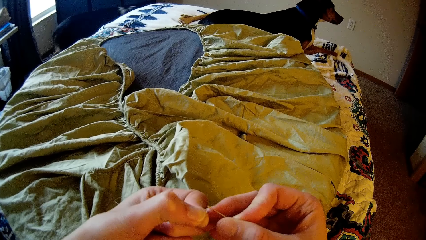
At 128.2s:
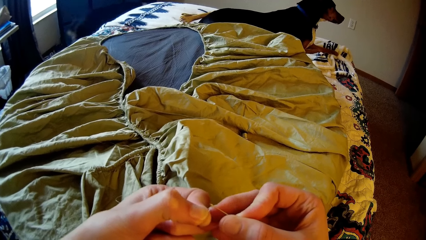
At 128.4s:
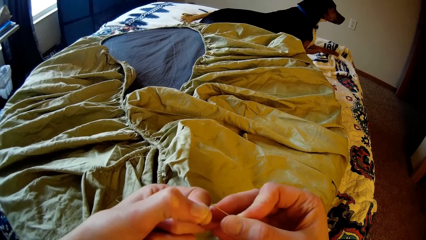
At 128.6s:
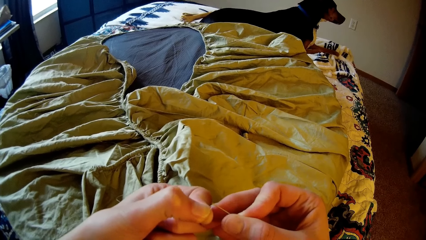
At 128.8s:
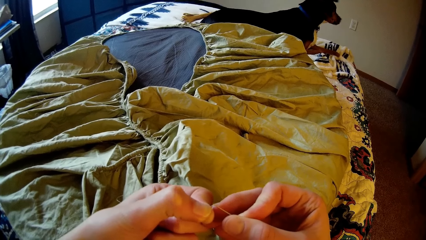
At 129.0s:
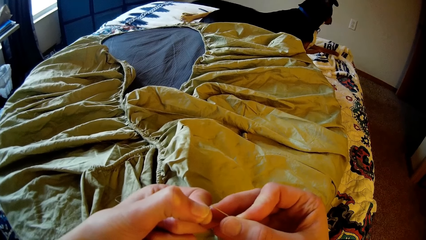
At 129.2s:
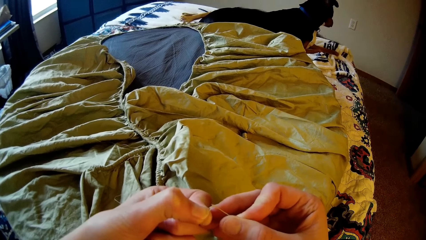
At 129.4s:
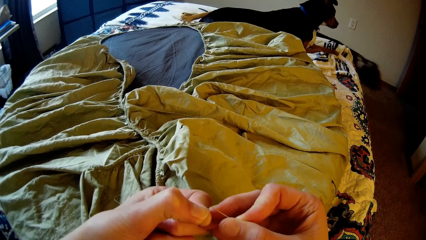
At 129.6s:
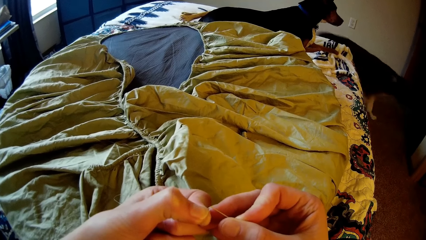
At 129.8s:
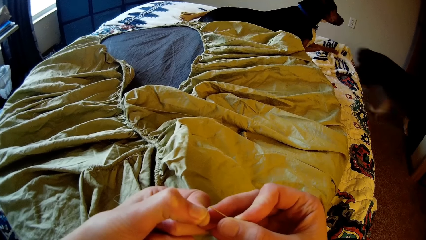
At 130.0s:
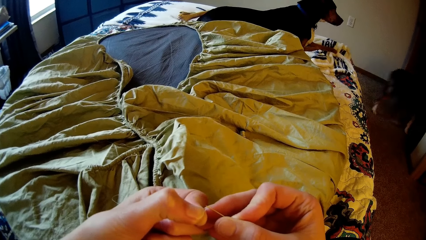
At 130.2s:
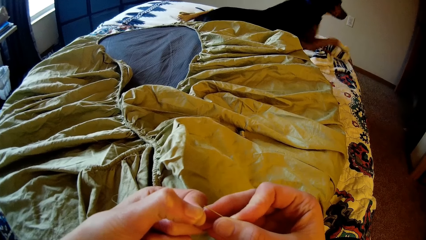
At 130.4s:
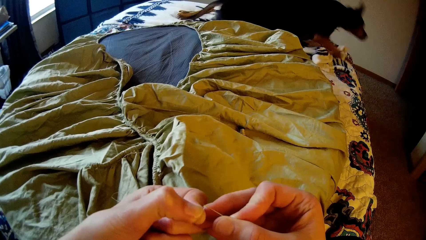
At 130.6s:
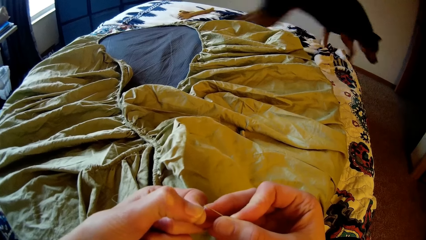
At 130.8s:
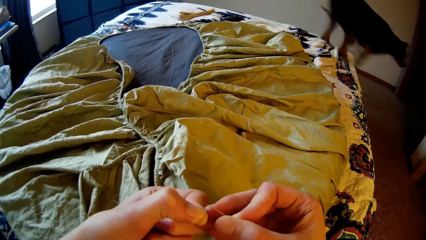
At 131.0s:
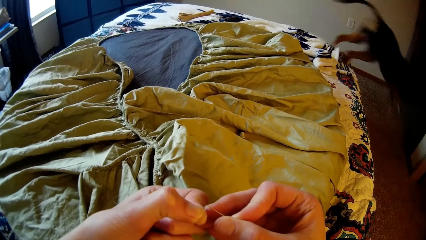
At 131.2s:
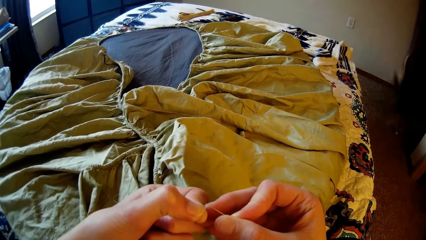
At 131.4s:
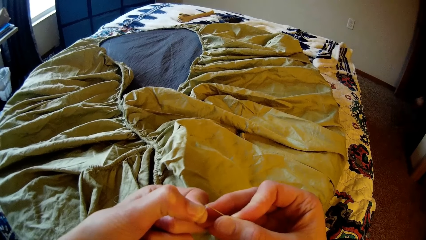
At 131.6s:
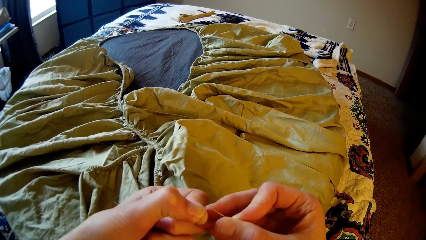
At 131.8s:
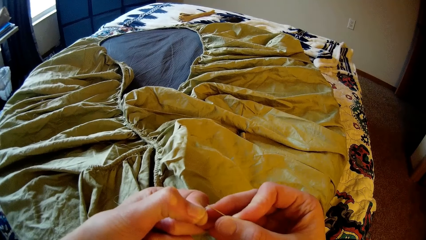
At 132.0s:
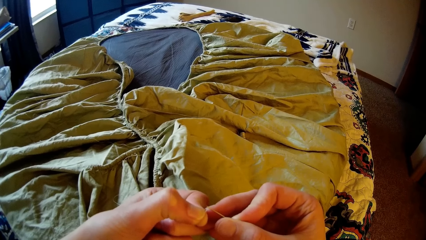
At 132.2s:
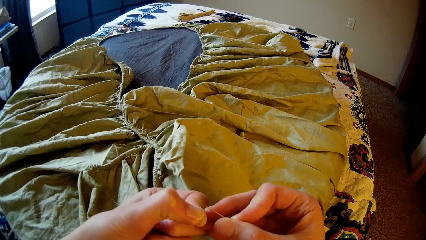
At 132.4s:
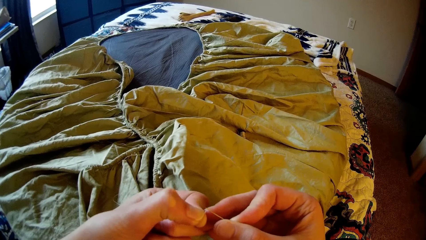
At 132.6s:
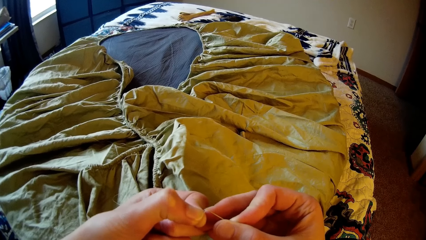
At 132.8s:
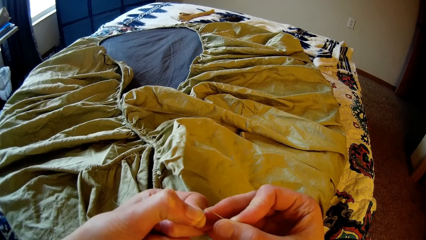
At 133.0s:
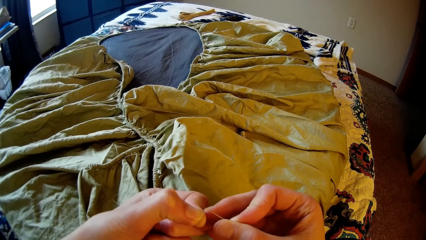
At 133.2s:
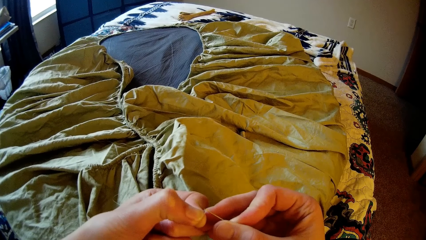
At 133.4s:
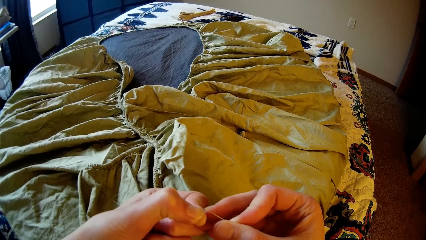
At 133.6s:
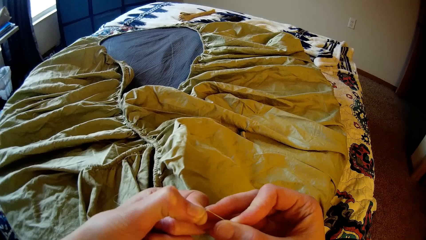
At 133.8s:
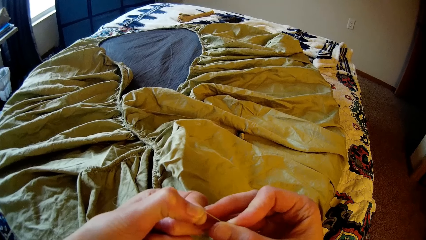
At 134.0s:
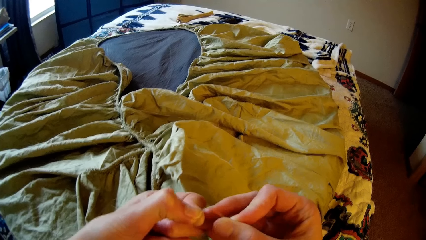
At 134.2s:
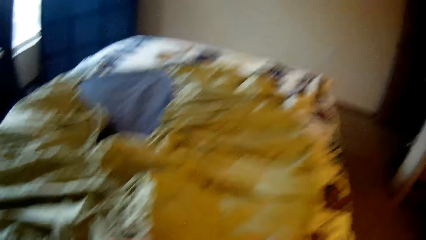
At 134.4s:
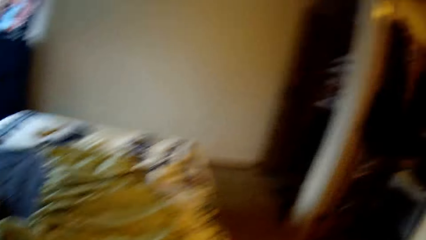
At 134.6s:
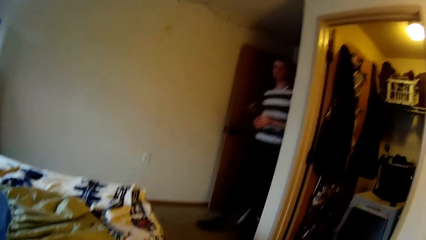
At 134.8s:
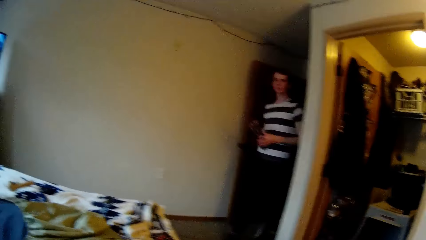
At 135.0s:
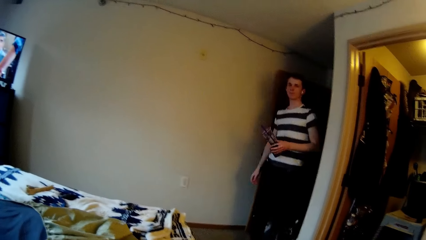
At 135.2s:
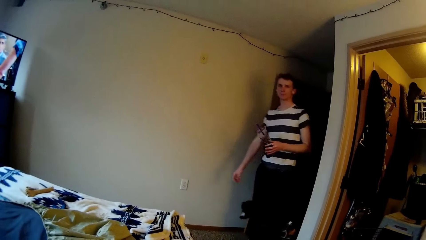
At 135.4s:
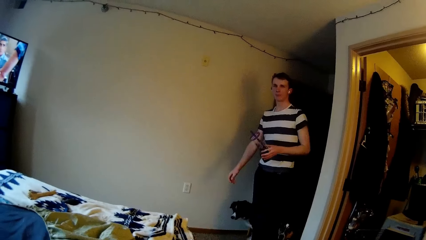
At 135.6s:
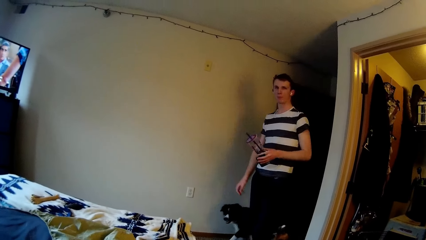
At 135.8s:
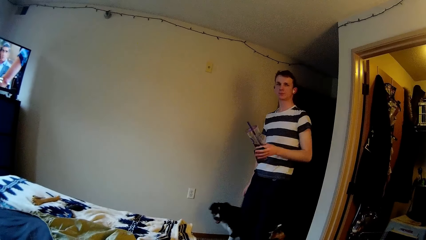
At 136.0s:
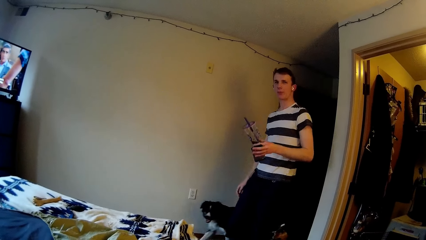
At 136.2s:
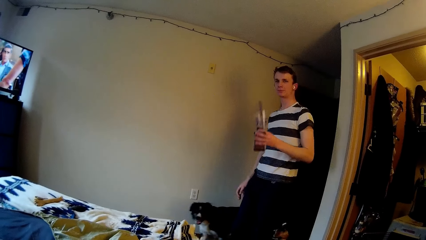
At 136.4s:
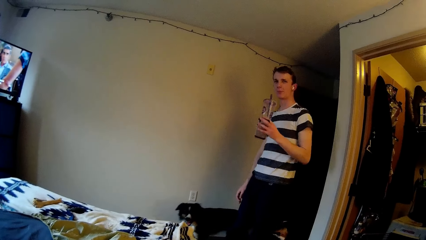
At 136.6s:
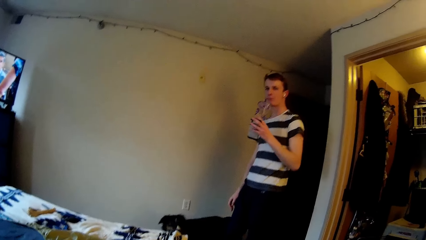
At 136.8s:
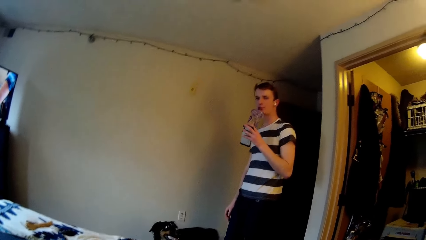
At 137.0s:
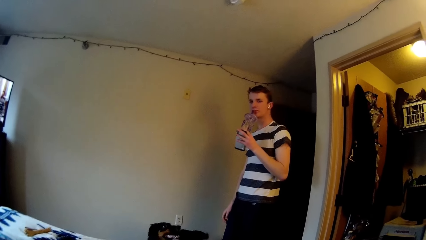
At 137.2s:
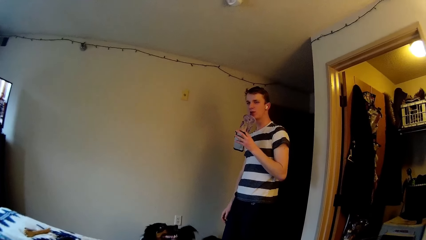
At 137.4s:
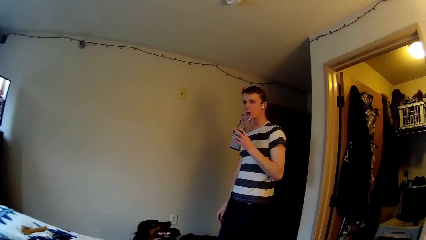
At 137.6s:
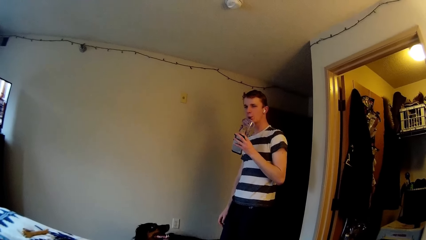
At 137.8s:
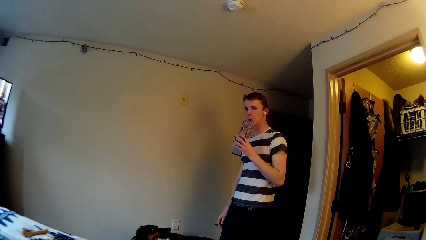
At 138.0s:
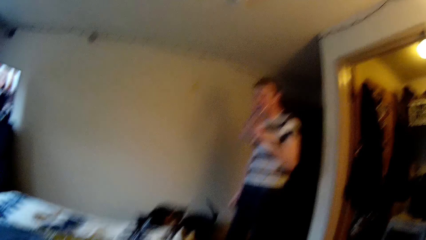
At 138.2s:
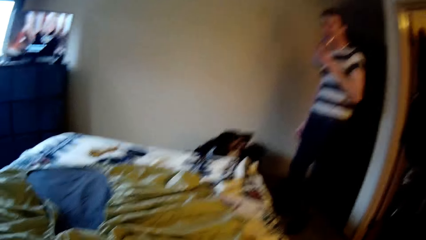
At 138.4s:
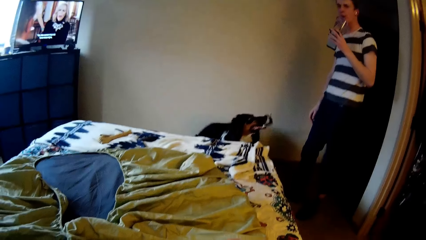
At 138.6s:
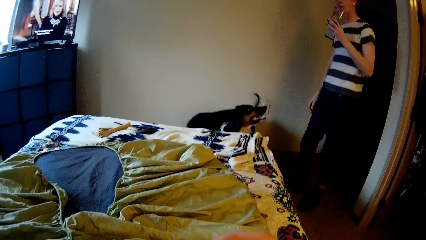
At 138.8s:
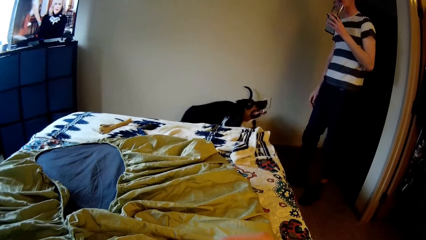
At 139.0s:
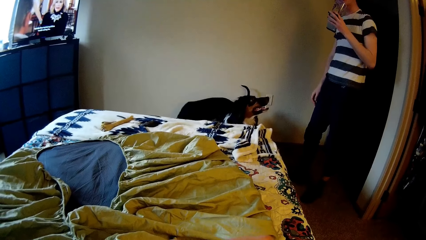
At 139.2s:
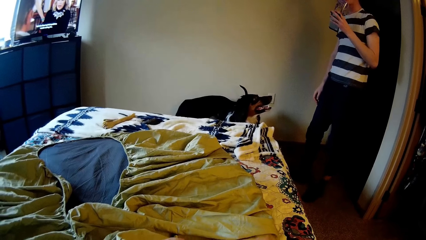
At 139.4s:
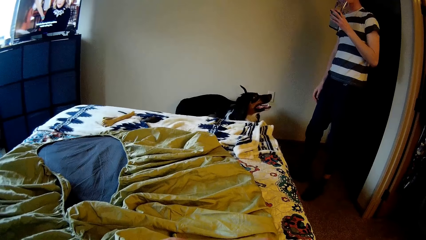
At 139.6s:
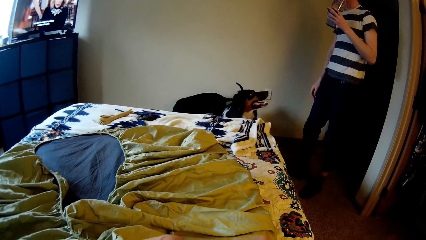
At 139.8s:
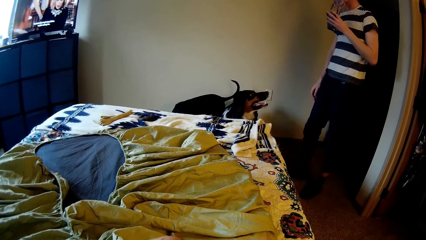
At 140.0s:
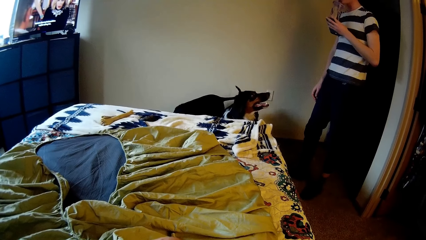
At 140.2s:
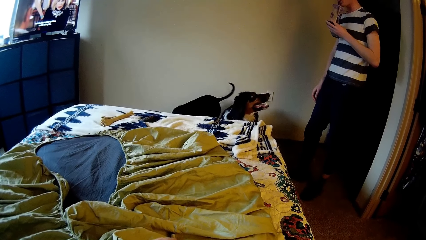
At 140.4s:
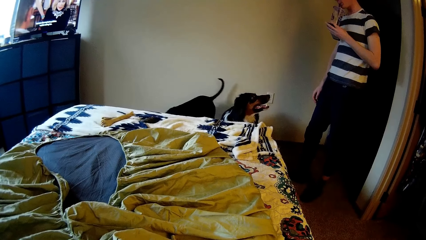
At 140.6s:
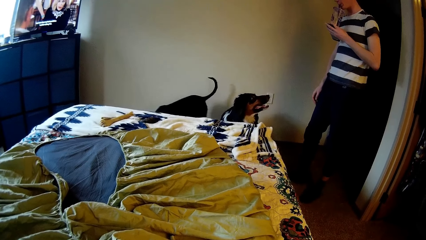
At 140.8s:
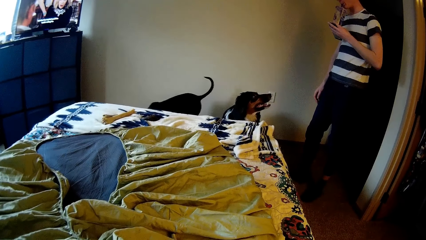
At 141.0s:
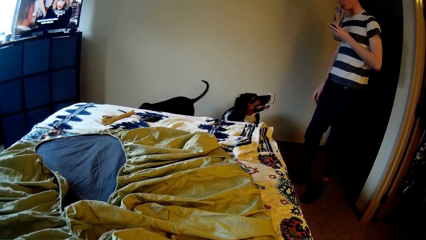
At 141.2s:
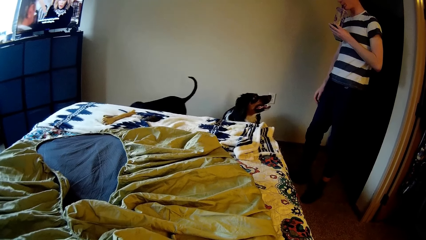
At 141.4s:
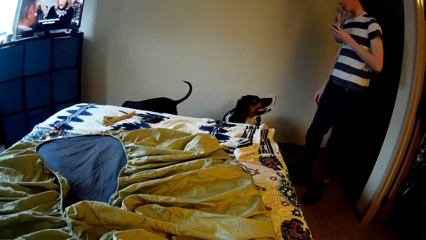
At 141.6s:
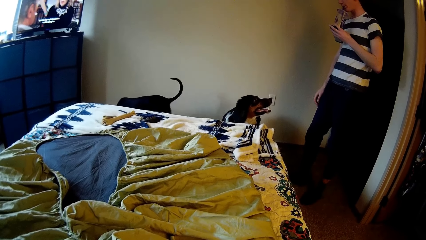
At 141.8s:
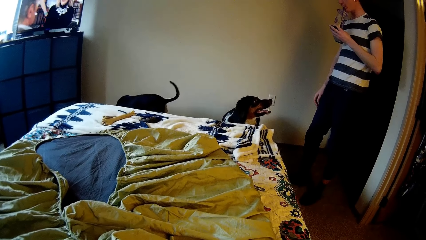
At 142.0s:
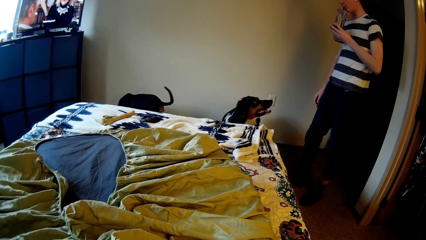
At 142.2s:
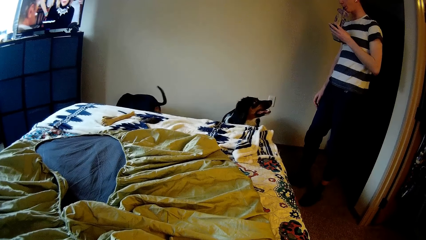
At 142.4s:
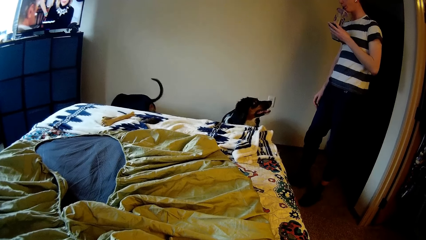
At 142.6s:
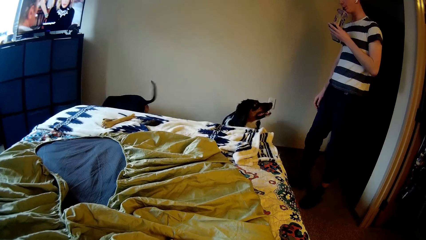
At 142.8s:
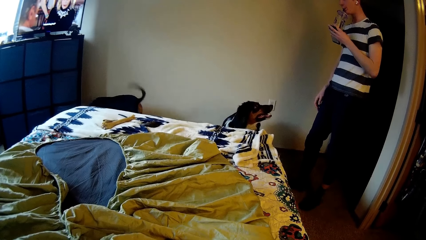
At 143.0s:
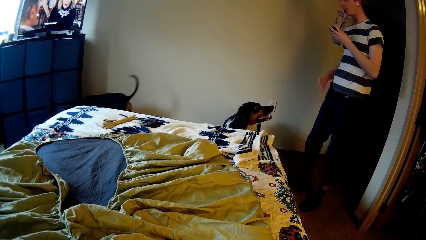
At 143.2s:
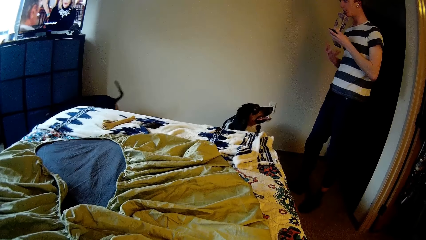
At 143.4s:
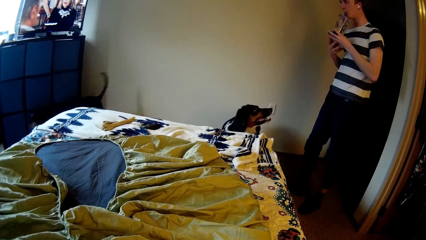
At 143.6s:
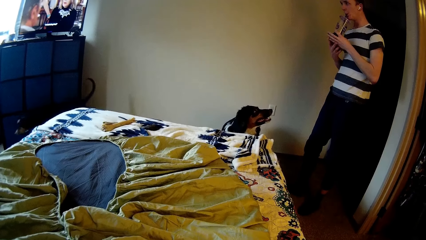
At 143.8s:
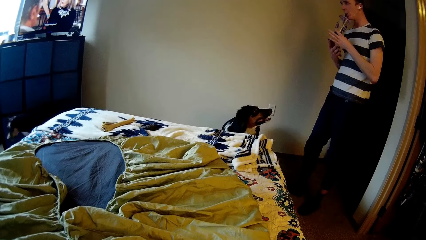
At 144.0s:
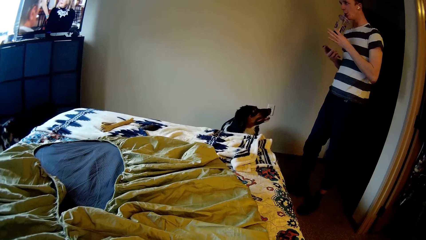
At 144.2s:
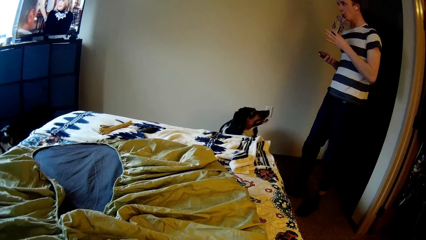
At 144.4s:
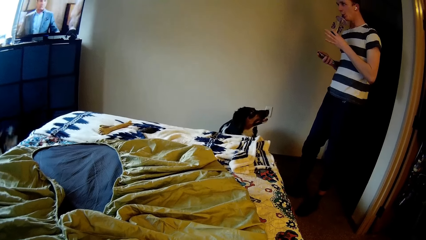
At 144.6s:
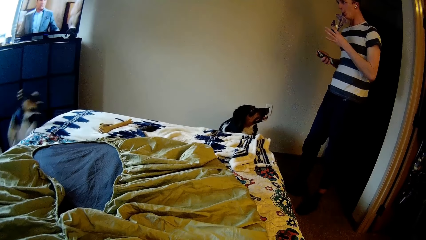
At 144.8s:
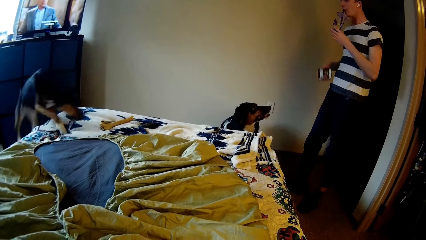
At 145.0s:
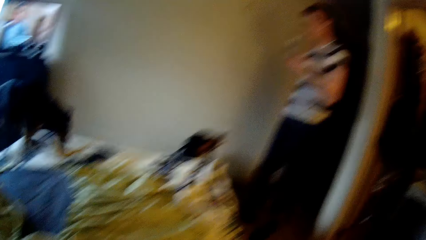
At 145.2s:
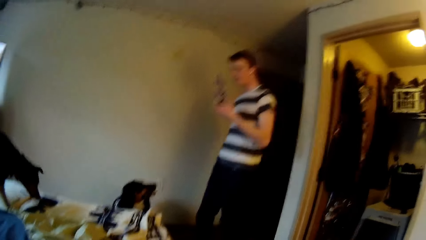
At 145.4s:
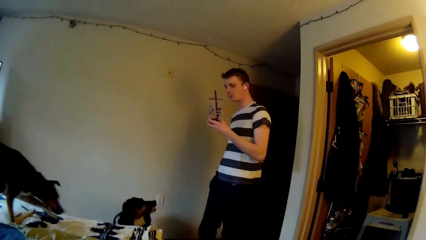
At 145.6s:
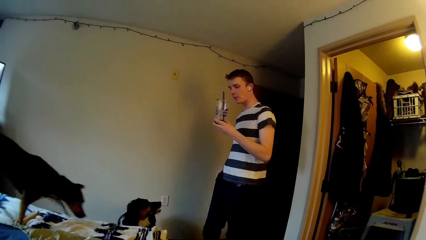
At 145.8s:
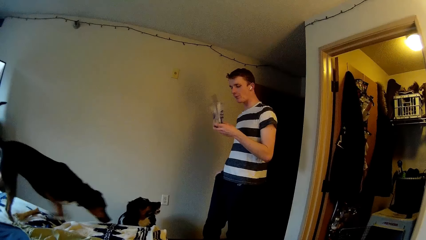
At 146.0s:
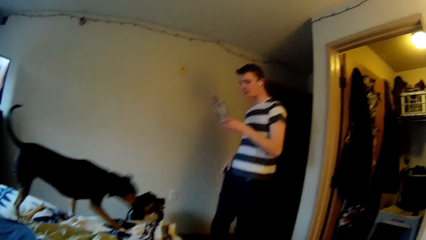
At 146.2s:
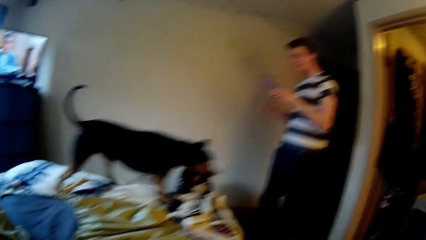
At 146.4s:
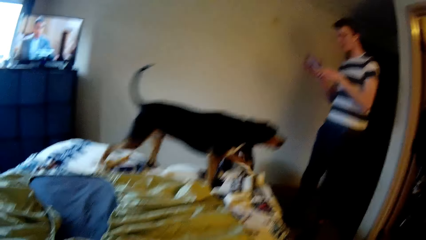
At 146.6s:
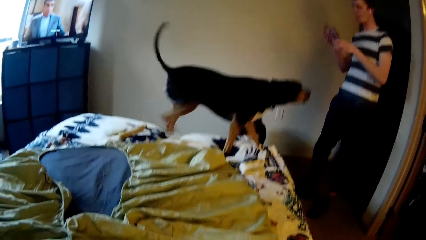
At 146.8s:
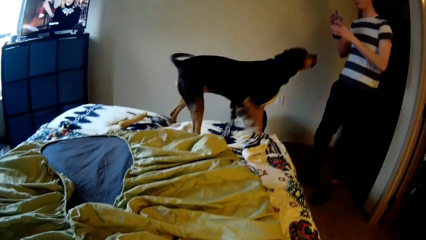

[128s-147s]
The dog looks towards the camera wearer. The dog runs out of the room. A man walks inside the room with another dog and the first dog. The camera wearer looks towards the man. The man sips from the plastic cup in his right hand. The other dog walks towards the right. The man removes a phone from his right hand. The other dog climbs the bed. The man puts the phone in his pocket with his left hand. The other dog walks towards the man and wags its tail.
